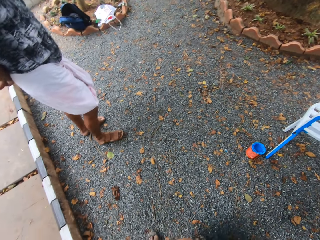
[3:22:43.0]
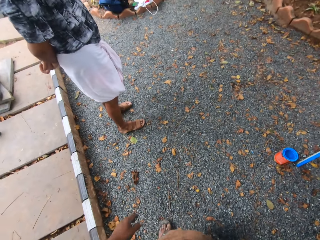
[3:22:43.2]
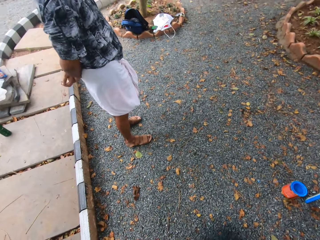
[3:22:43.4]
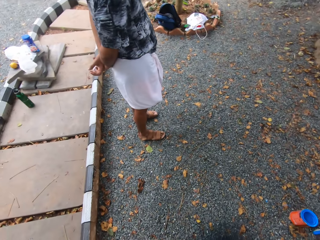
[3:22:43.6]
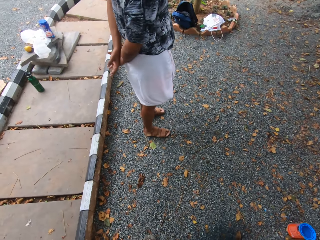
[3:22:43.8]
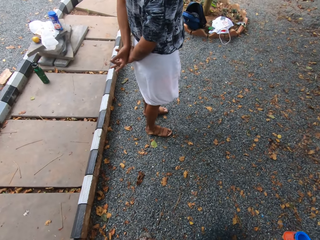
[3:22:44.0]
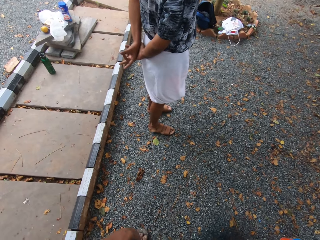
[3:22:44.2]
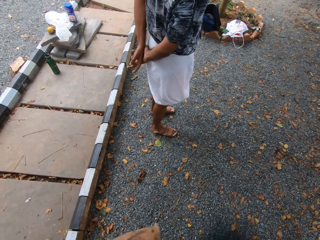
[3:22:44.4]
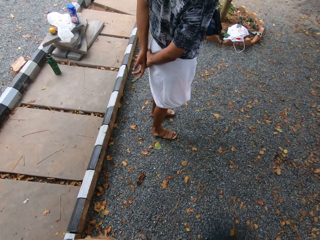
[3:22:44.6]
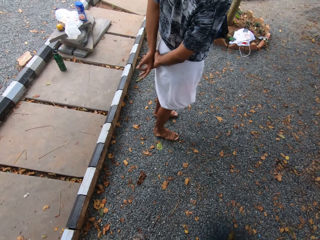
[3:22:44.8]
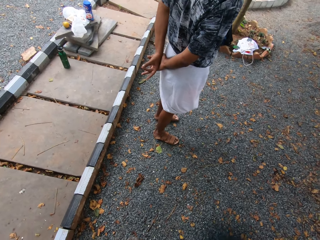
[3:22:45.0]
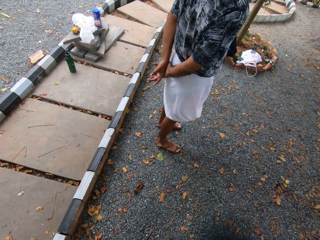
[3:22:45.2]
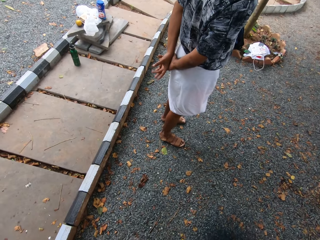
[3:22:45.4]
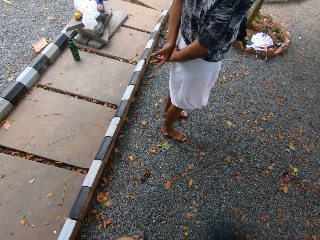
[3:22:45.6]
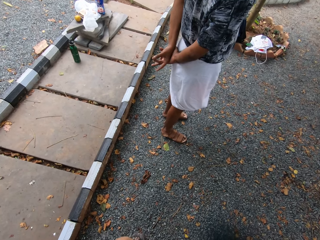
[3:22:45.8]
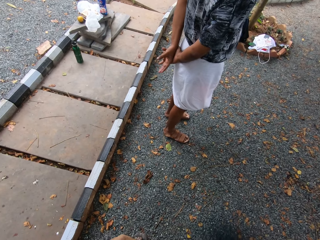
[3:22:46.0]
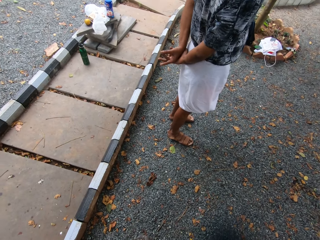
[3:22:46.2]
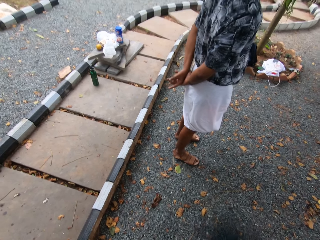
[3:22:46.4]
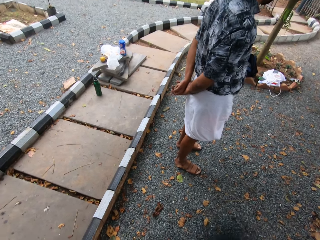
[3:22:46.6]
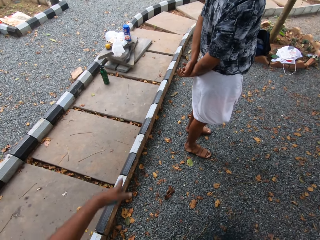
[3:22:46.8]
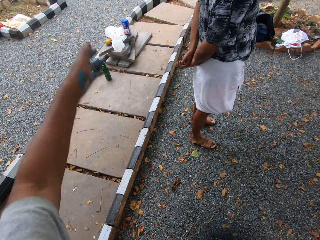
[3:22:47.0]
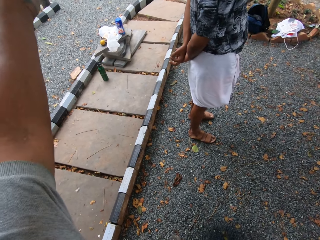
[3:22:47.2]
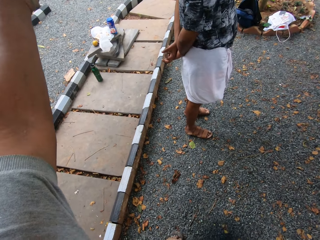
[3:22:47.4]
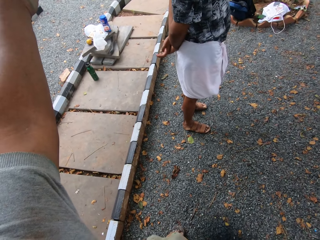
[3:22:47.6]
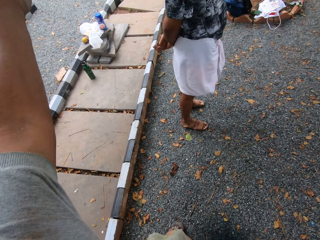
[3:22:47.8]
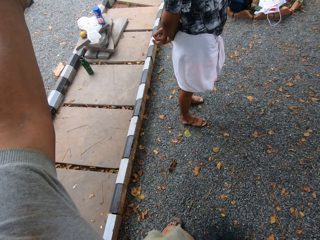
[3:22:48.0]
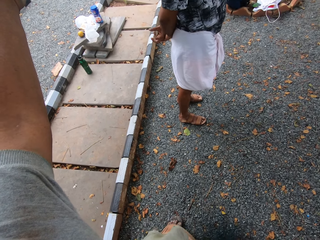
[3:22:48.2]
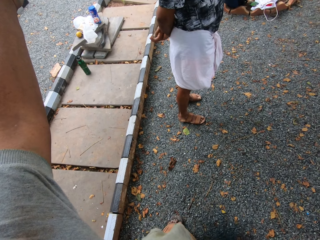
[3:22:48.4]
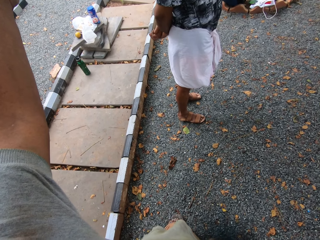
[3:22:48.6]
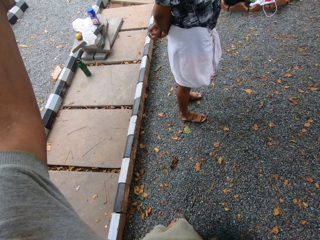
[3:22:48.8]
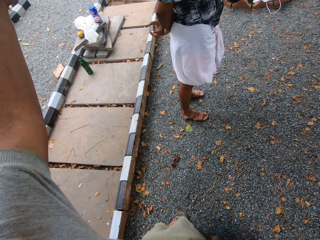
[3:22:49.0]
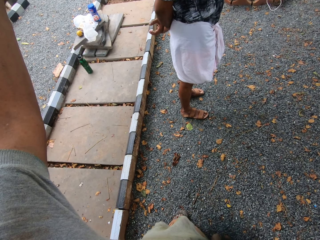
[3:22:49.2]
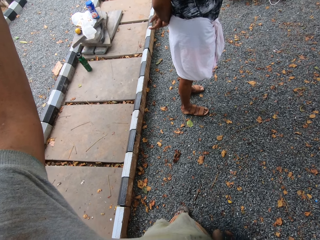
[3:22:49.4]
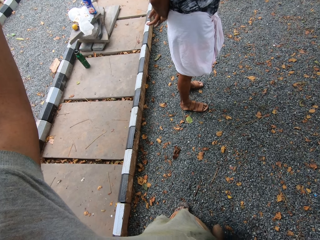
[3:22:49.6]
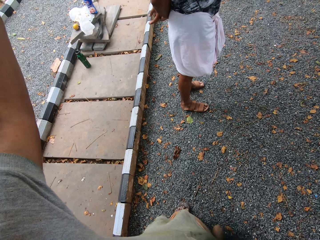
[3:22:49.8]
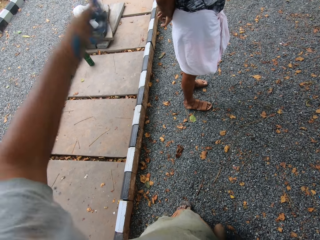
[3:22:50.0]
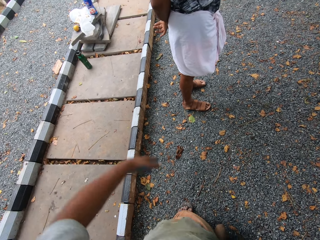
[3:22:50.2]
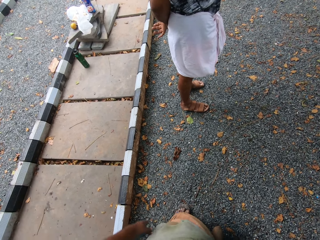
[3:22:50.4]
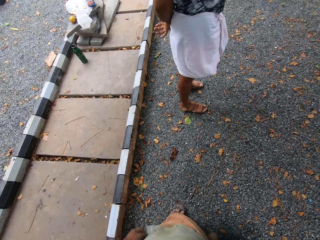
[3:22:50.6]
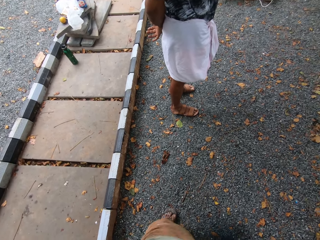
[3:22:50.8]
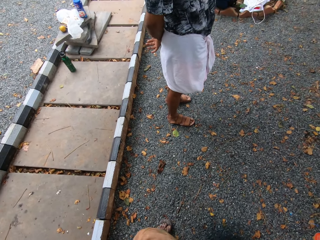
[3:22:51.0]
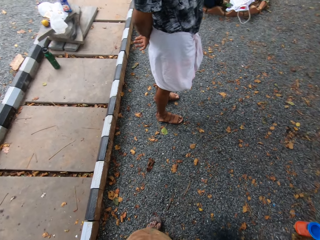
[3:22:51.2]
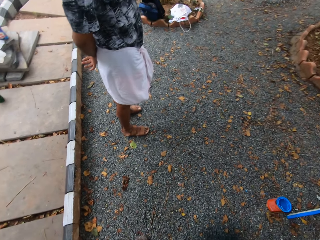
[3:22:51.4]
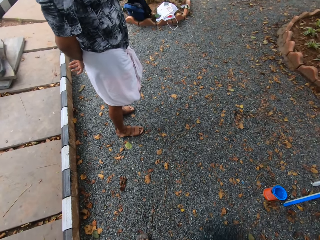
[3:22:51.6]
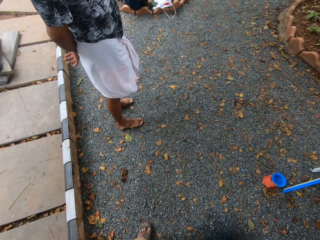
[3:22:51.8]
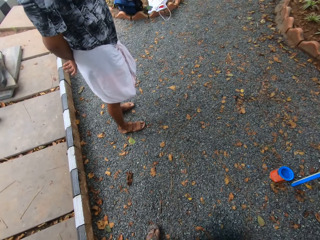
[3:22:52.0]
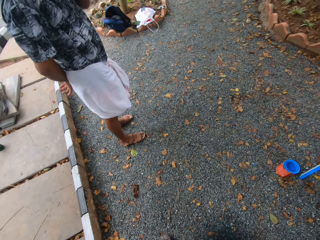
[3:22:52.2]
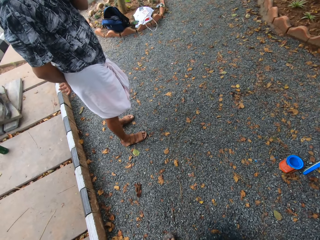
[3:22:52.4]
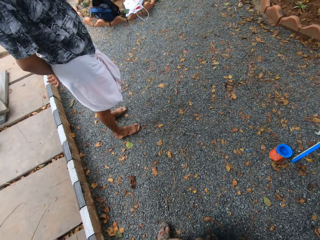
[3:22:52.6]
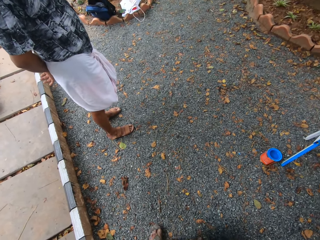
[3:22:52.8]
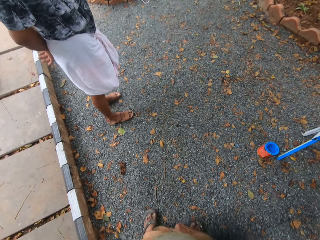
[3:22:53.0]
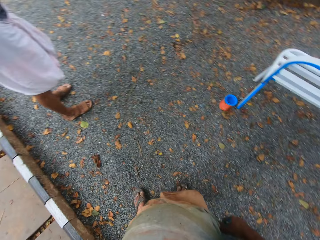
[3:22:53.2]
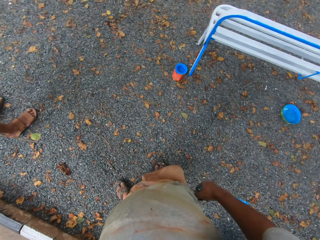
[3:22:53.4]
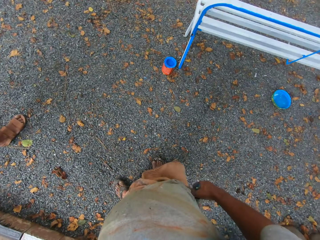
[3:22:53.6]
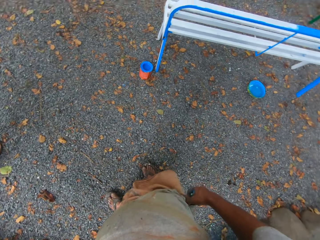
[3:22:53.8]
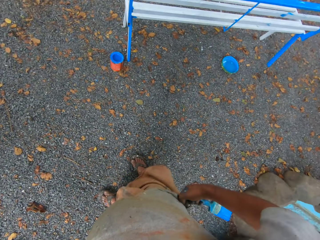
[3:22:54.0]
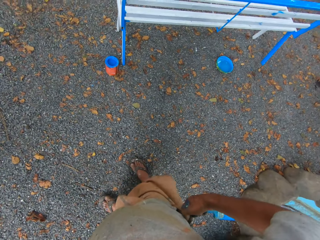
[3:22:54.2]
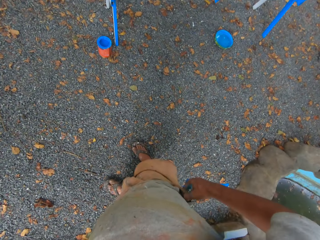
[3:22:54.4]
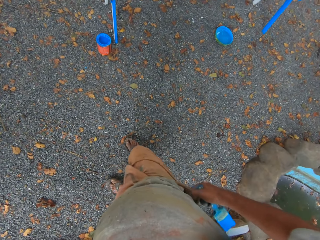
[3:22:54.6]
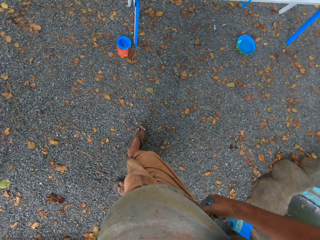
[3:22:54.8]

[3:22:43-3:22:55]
The camera wearer adjusts his cloth. He points around the compound. He adjusts his cloth.

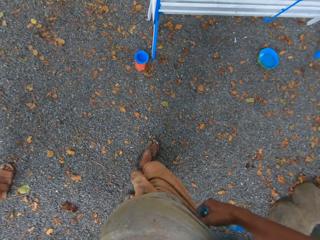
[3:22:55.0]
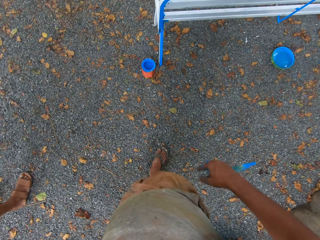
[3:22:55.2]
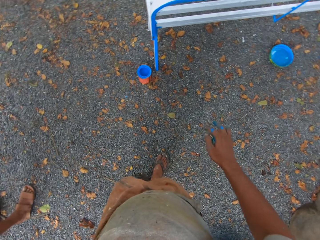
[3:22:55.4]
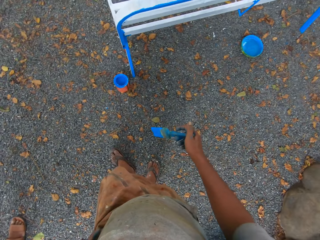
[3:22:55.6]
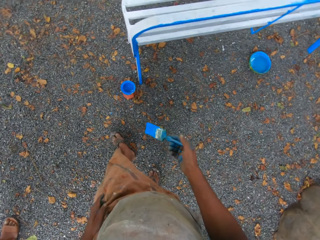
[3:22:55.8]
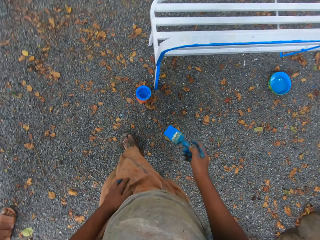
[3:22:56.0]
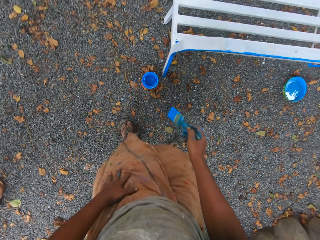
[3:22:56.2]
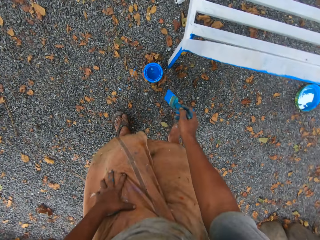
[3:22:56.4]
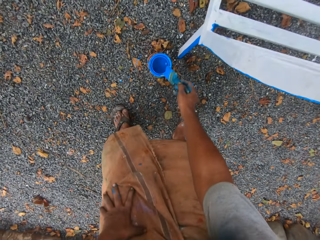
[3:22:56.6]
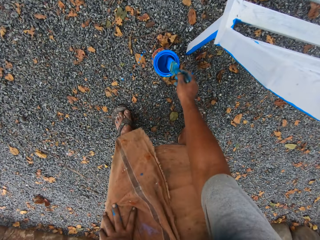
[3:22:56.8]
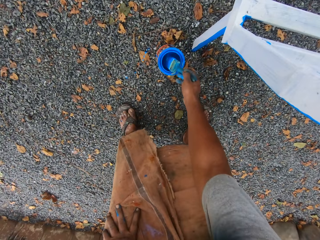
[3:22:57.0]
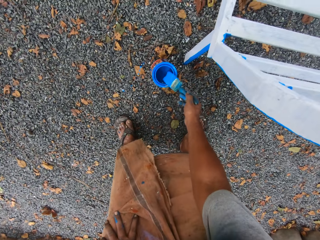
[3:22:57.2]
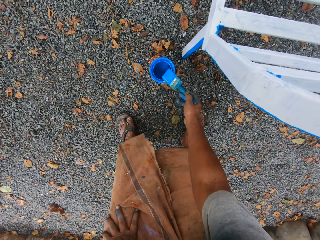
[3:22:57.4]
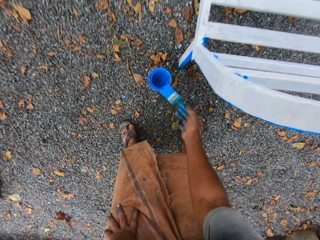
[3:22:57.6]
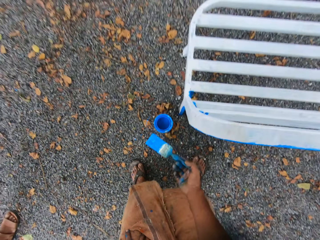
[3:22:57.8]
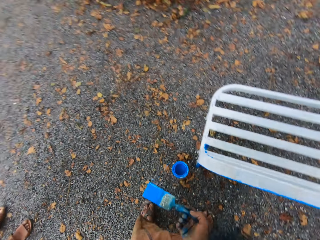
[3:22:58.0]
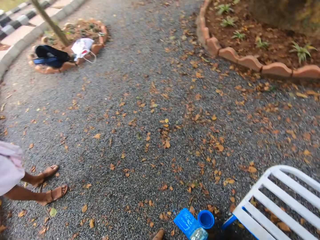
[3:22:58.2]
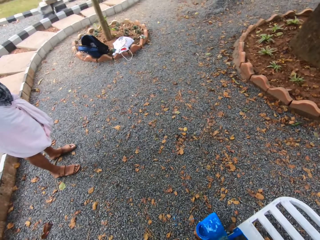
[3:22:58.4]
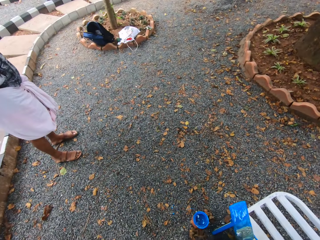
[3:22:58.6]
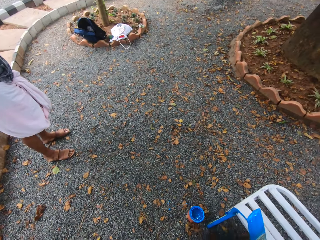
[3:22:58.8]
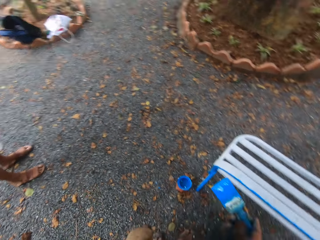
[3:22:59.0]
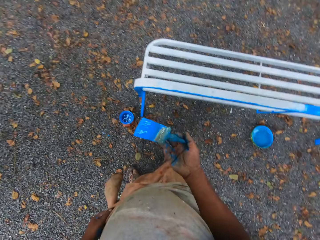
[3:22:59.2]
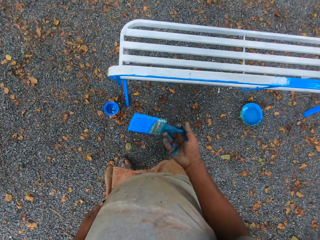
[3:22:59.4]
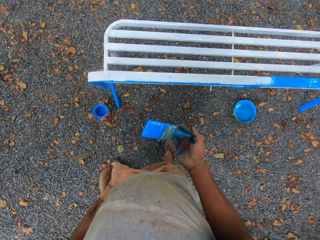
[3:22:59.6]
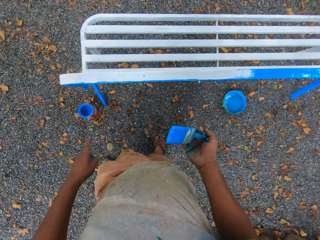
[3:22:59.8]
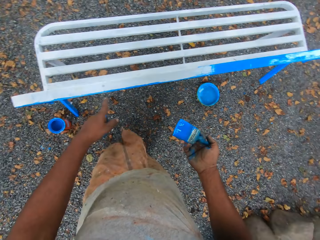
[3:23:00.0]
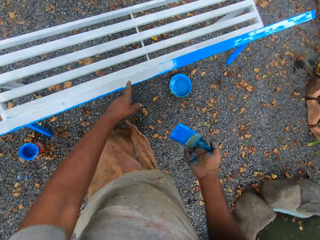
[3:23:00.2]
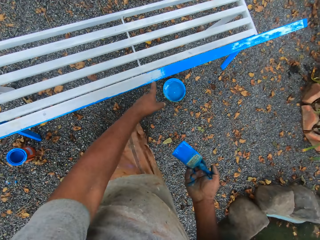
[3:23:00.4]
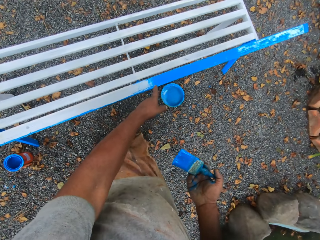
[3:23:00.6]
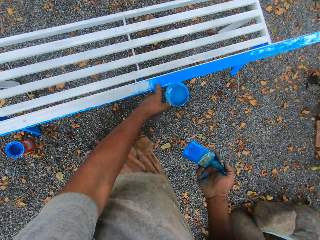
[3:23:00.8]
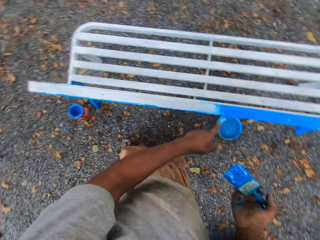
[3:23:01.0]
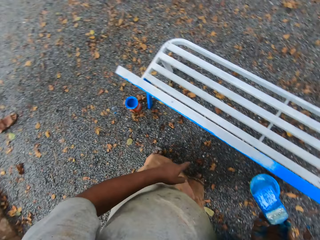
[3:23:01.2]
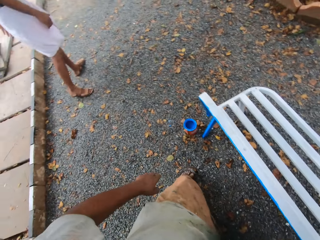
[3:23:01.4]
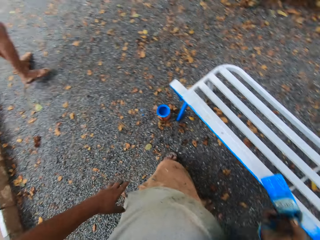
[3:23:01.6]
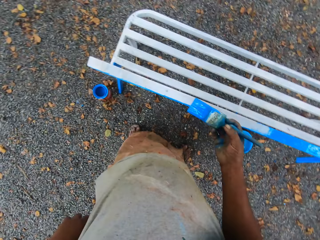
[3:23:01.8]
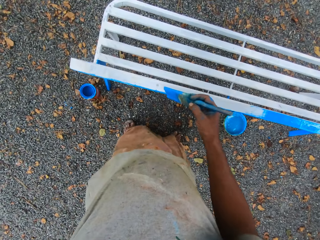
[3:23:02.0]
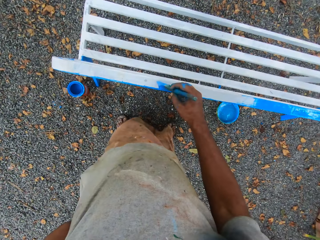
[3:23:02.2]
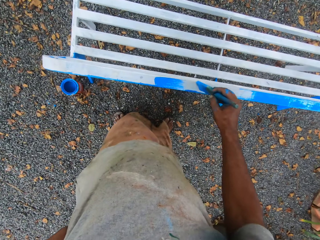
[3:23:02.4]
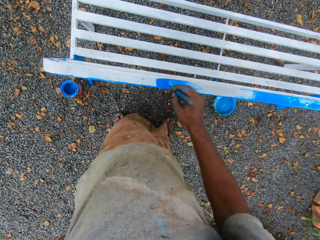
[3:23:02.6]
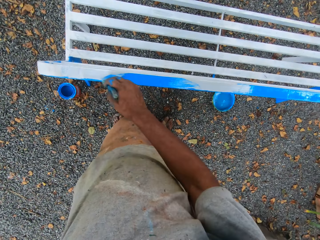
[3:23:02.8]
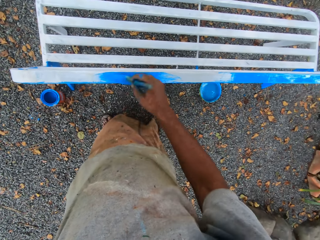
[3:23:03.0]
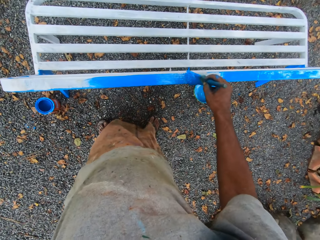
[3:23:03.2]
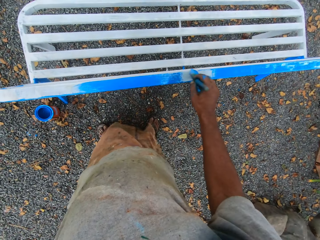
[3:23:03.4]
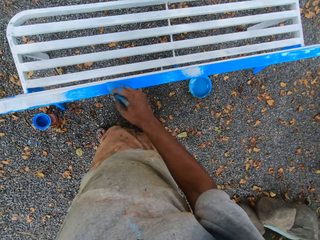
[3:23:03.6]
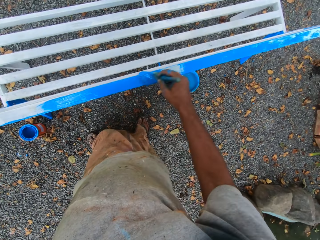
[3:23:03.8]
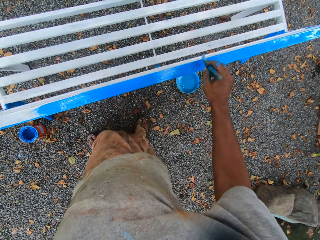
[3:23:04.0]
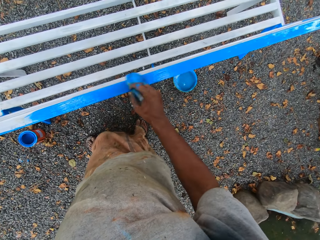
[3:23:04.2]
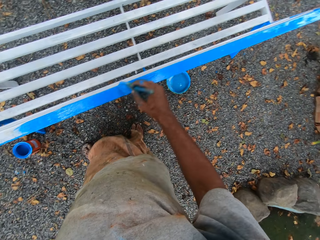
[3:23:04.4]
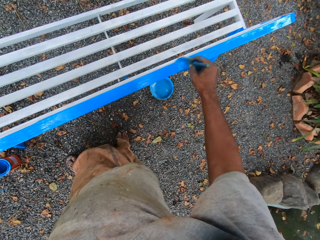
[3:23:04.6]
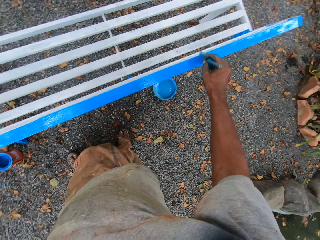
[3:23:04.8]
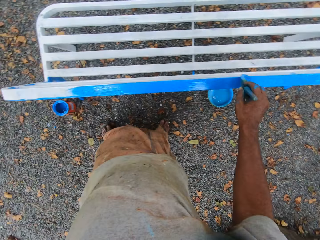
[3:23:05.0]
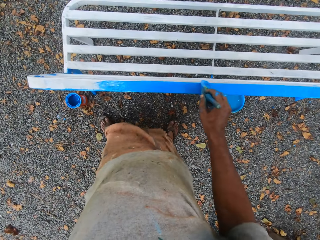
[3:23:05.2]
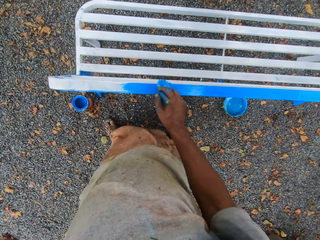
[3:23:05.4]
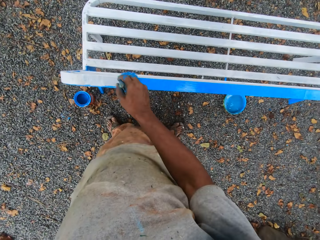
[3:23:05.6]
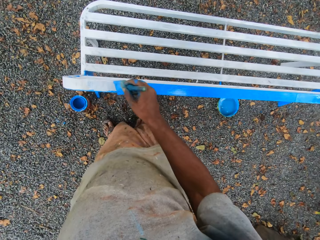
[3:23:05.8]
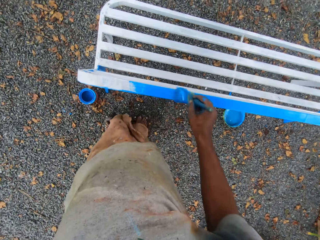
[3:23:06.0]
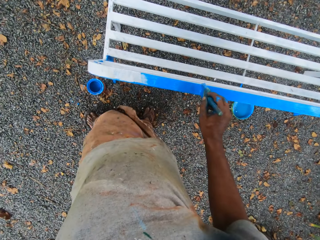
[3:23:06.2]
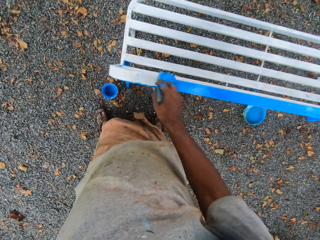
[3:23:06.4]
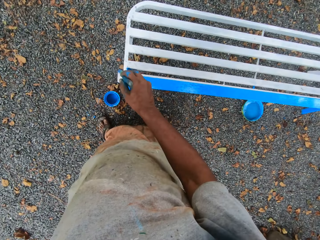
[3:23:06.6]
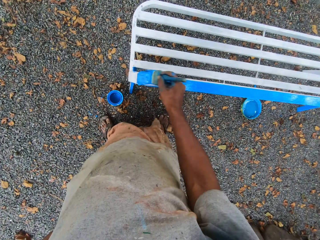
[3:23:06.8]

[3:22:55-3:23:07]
The camera wearer dips the paintbrush in his right hand in the container of paint on the floor. He cleans the paintbrush on the mouth of the paint container. A person stands beside the camera wearer. The camera wearer points at the metal bench. The person walks away from the camera wearer. The camera wearer paints the chair or metal bench with the paintbrush in his right hand.
